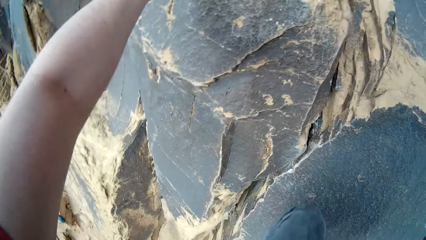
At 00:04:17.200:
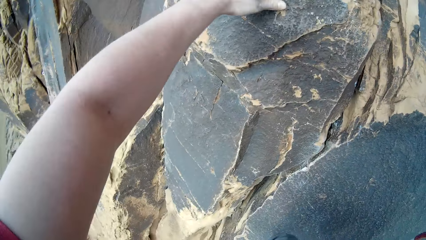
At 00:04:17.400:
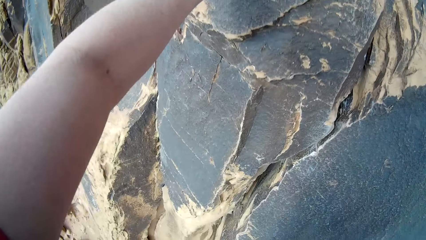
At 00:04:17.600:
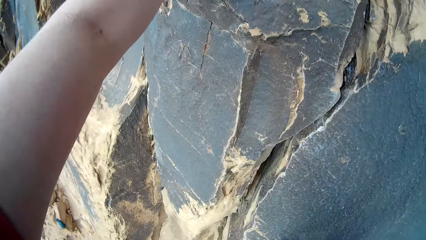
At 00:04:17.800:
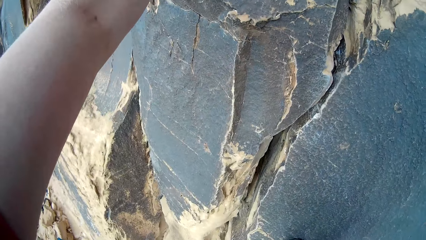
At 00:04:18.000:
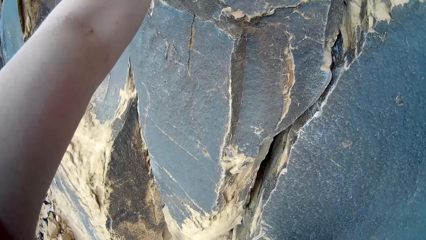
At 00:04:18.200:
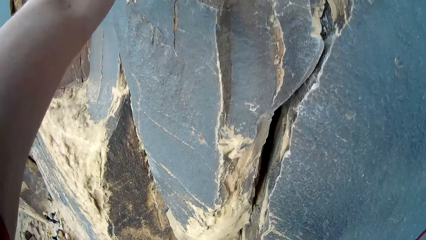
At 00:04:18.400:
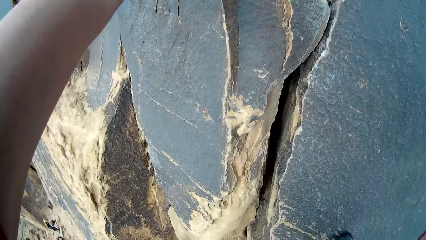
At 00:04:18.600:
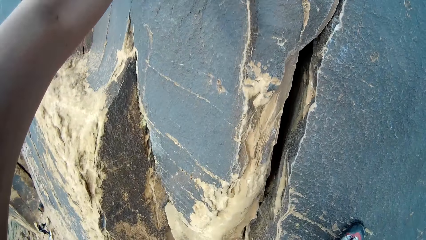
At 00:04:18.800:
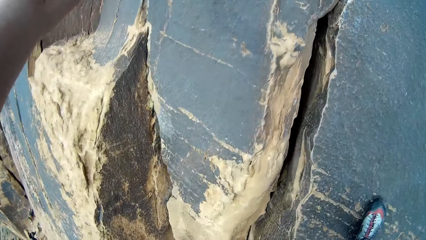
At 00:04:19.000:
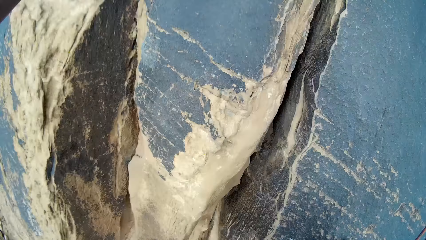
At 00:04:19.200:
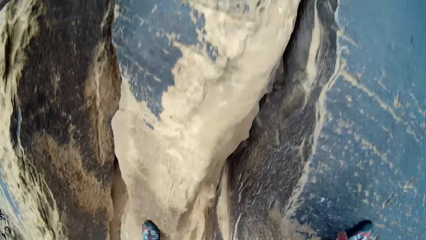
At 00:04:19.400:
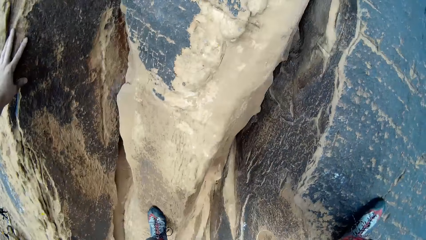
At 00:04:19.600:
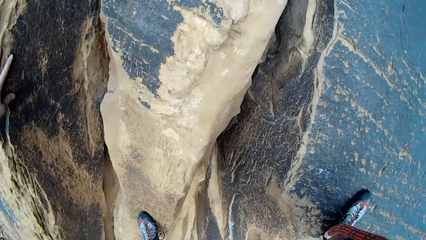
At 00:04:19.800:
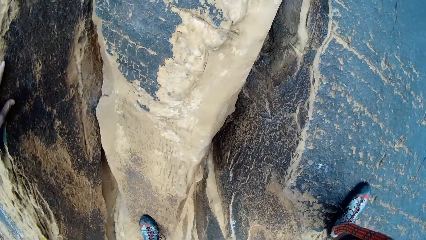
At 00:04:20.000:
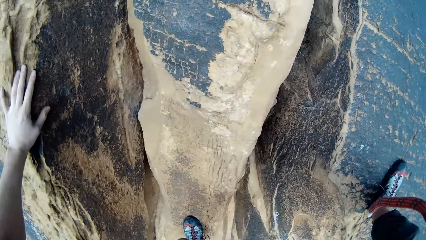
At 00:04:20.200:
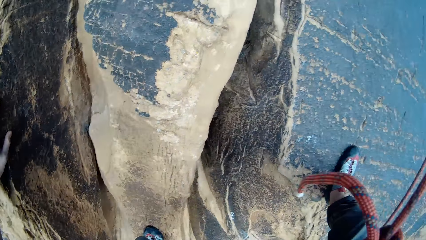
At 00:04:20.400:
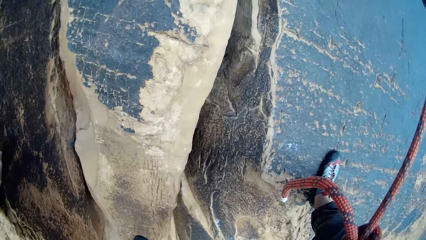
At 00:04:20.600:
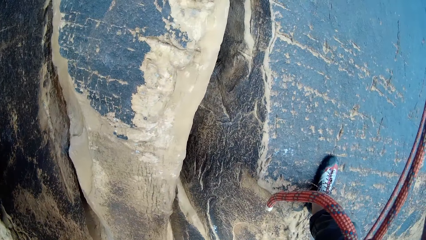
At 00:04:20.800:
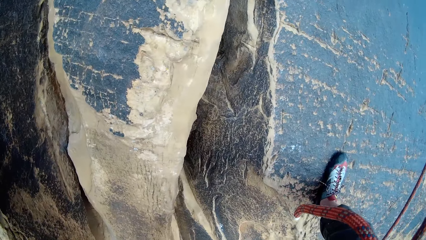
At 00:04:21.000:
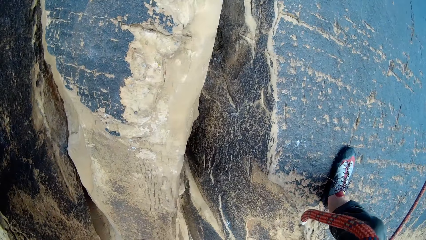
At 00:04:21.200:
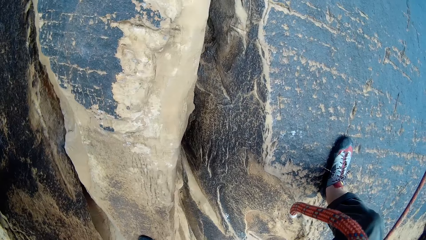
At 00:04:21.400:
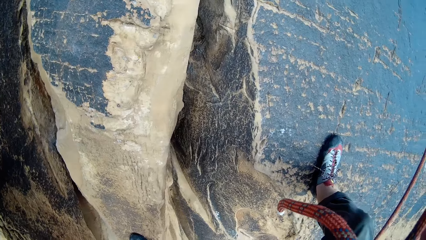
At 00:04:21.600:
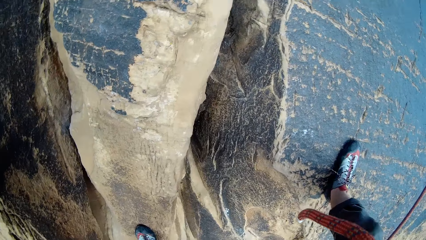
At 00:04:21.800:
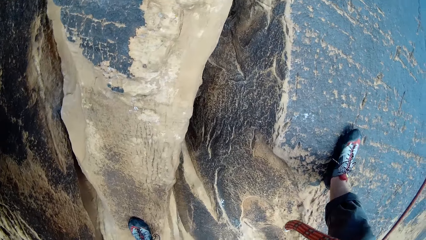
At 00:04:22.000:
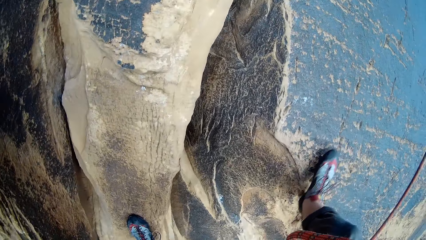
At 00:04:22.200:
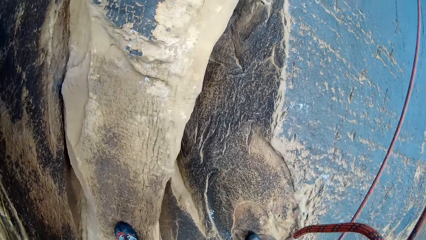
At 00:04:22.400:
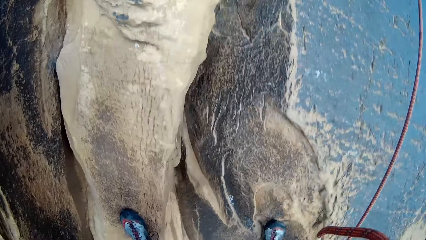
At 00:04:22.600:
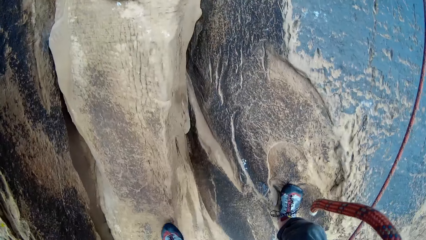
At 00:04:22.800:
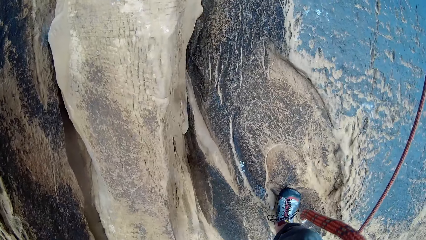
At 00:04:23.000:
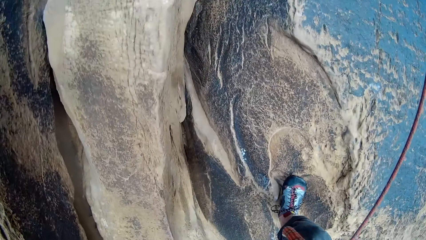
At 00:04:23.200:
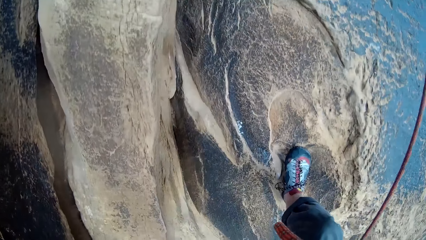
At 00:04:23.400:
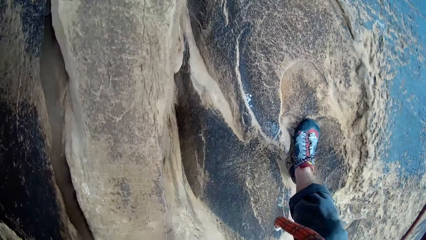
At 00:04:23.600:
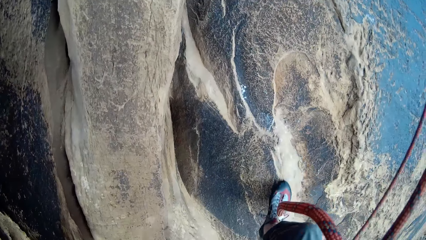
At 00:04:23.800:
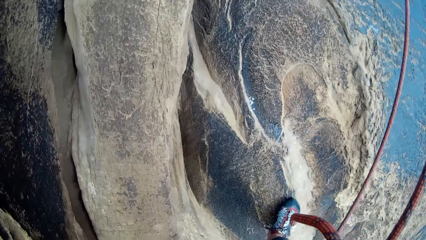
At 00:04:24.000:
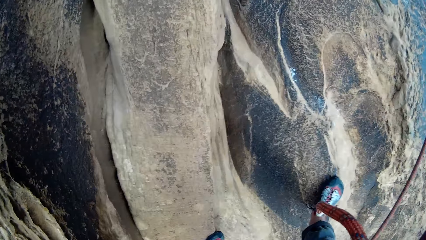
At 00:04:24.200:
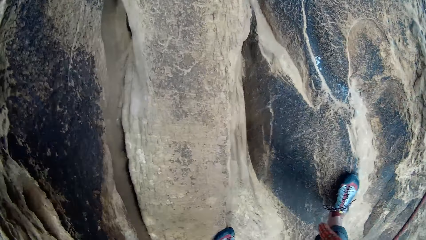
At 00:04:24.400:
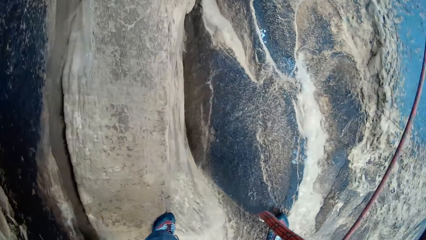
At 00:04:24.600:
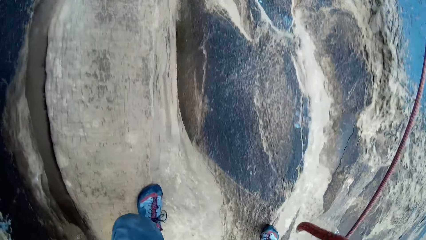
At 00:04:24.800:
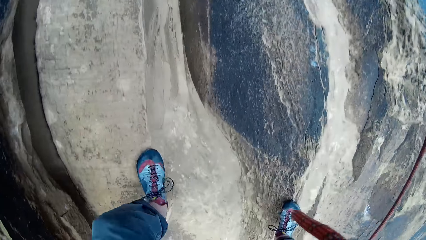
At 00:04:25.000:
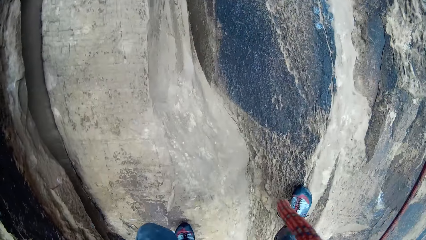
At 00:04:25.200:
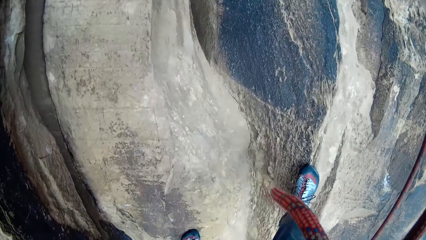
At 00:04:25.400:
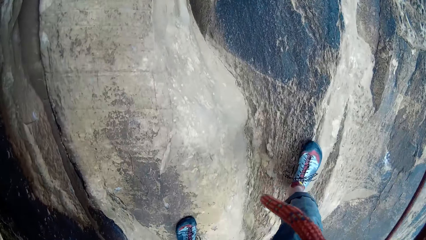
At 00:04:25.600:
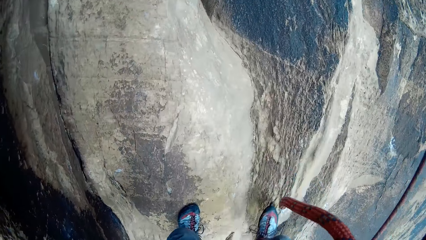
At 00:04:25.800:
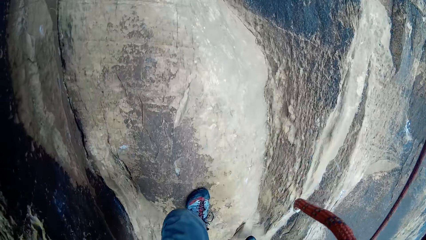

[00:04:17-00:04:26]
The camera wearer descends.

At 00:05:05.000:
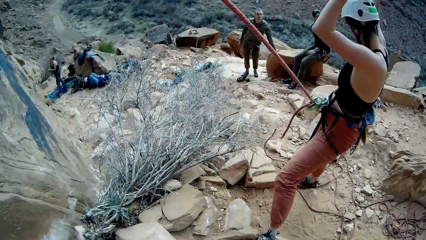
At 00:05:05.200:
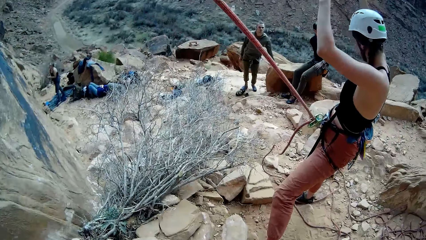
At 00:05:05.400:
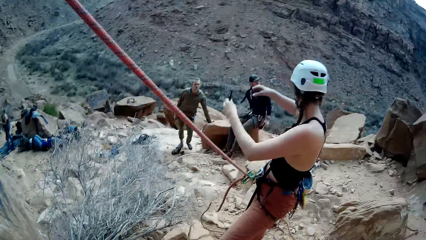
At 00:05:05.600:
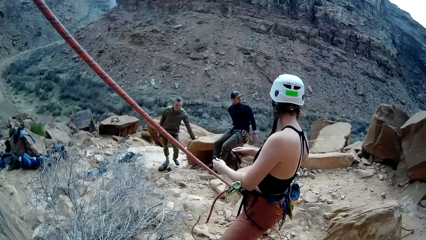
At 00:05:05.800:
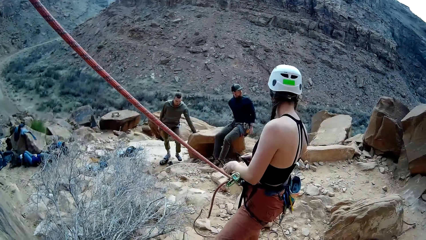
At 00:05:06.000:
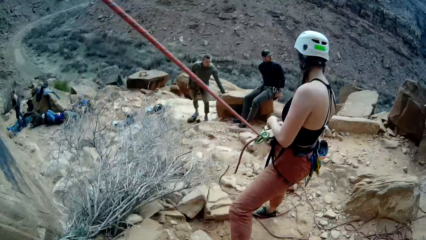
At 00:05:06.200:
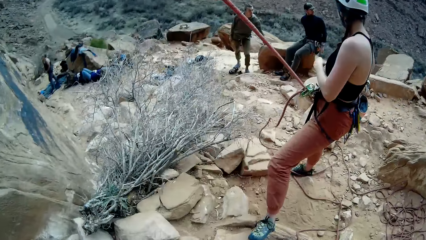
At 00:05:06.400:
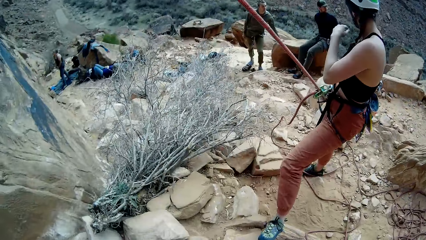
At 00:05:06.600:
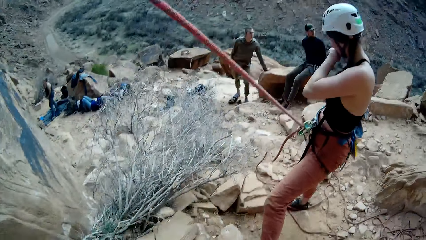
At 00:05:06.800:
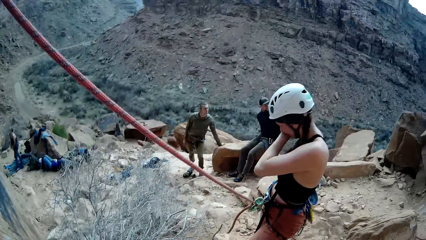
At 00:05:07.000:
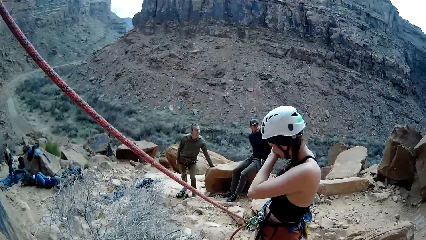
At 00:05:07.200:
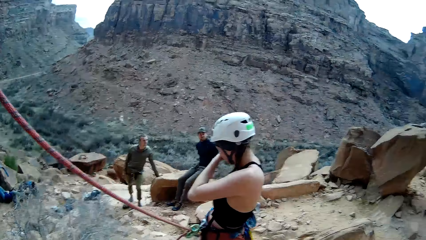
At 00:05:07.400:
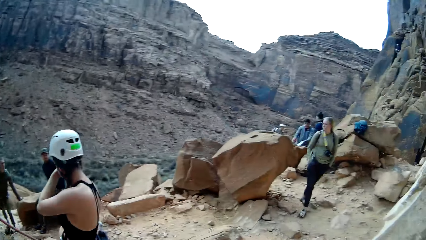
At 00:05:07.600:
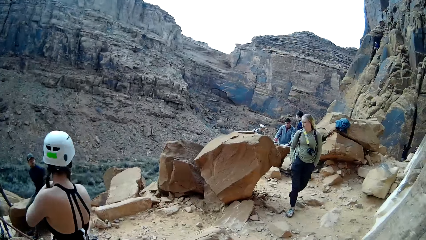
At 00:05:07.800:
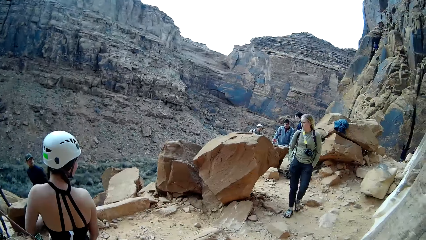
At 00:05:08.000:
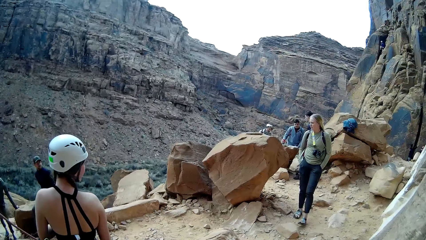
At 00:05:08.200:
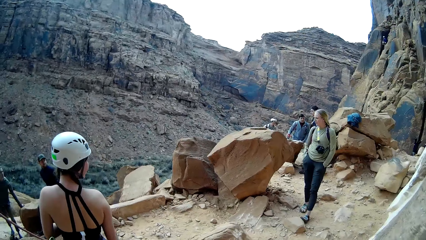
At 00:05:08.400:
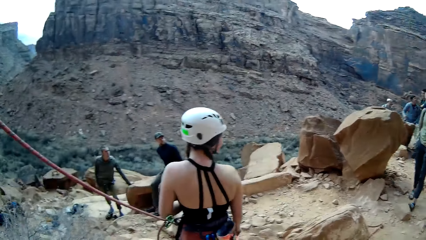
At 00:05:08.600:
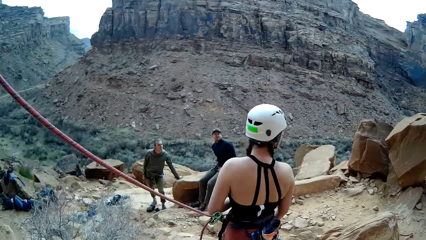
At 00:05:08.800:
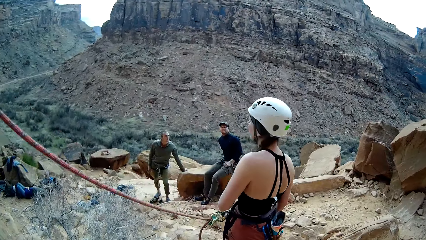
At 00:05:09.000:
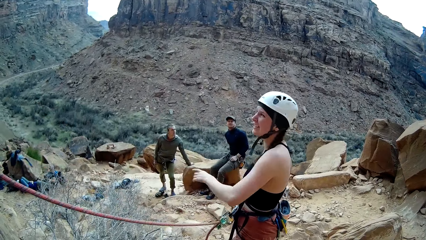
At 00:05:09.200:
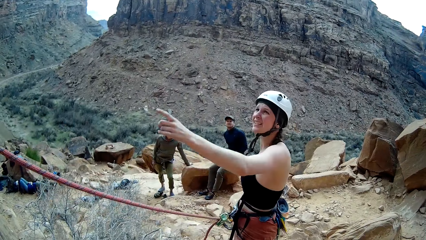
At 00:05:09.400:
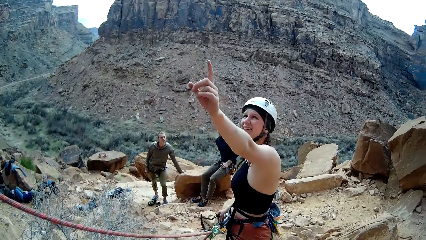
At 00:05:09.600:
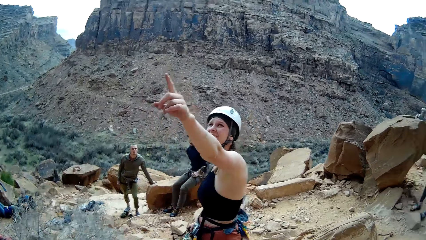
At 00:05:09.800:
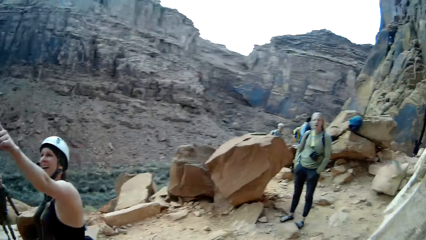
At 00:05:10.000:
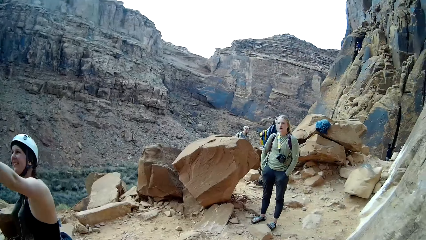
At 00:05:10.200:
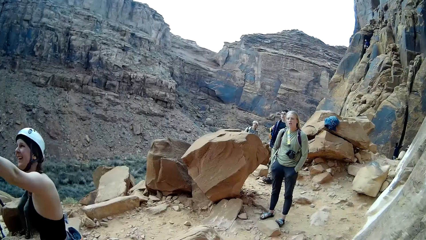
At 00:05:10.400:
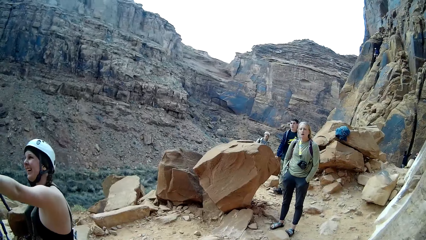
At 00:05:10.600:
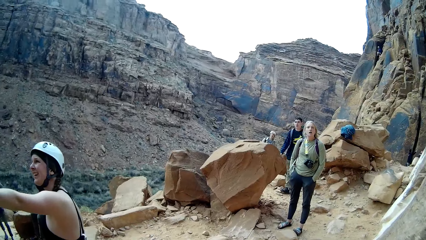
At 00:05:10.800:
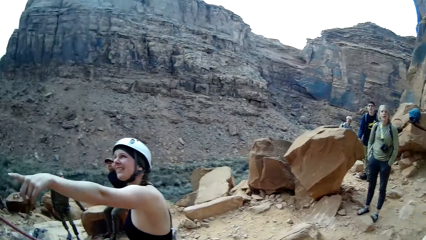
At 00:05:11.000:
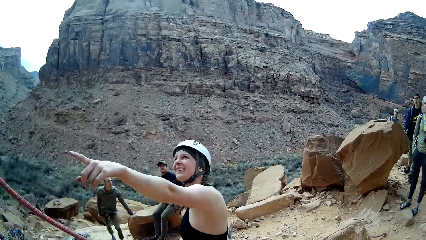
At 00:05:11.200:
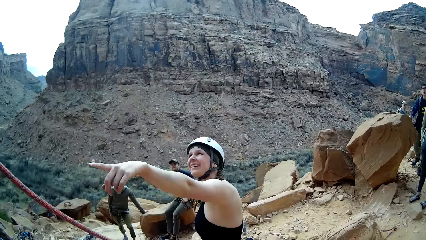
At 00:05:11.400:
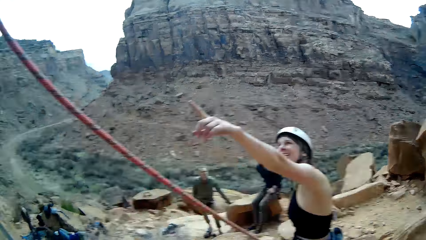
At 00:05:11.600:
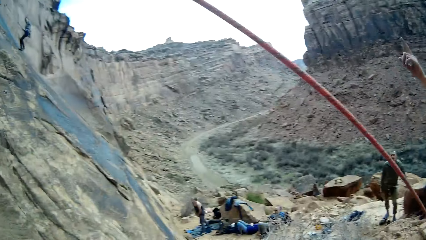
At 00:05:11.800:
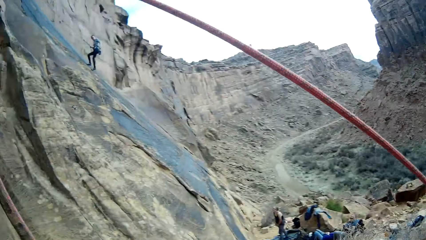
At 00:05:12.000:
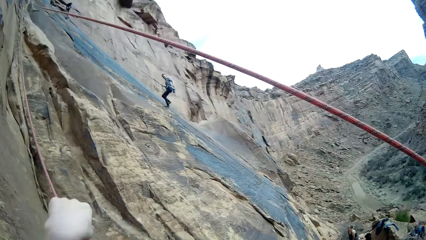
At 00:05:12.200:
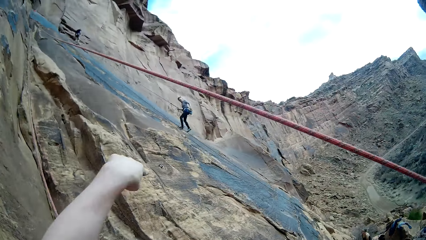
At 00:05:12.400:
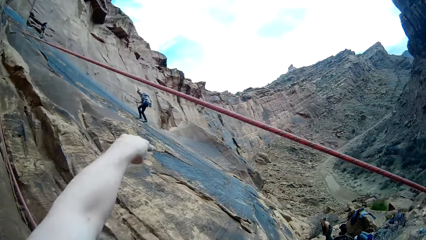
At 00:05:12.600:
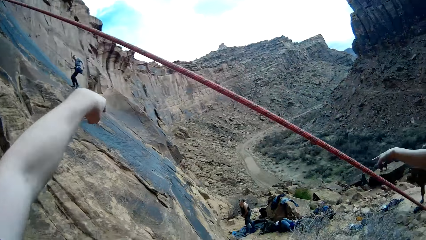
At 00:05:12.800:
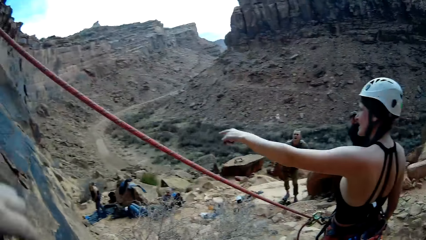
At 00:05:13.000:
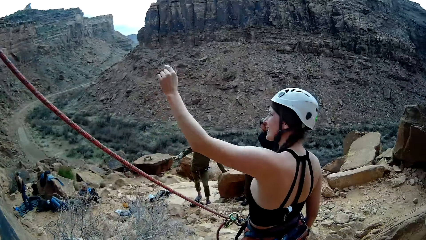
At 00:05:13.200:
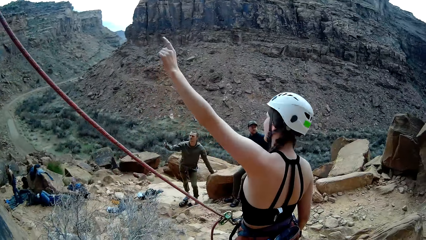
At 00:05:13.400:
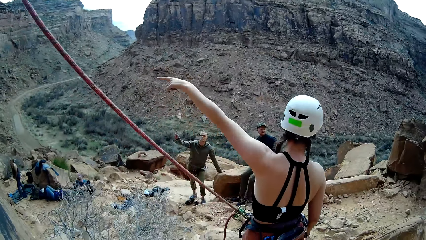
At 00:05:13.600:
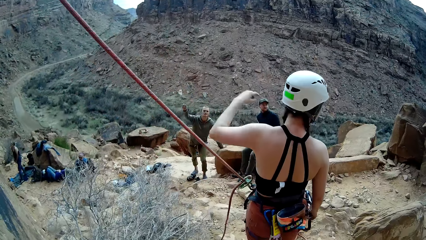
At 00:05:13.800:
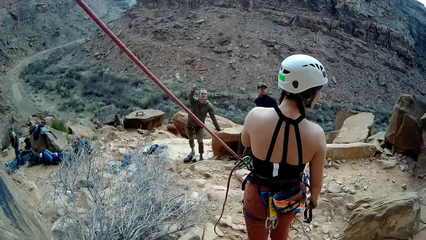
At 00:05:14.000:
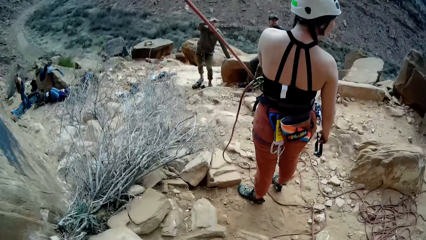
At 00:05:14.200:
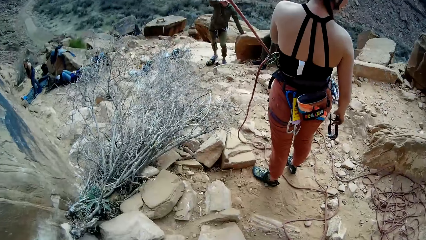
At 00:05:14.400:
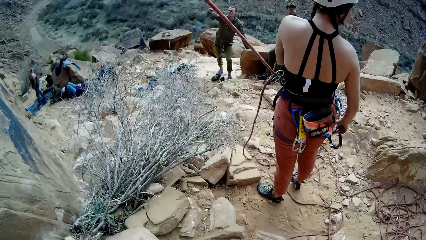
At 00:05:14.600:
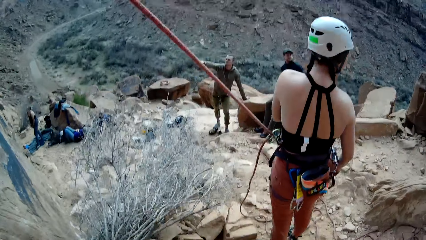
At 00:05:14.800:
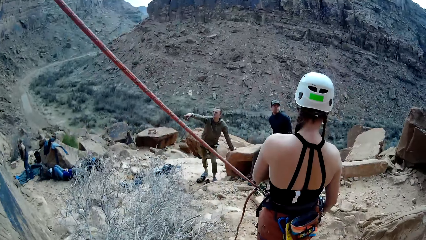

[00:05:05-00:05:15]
A woman touches her face with her left hand. A person comes near another person. Another woman walks across the mountain. The first woman points her left hand at the mountain. A man walks towards the other woman. A third person comes to the hill. The camera wearer points to another man on the mountain. A third man waves his right hand.
